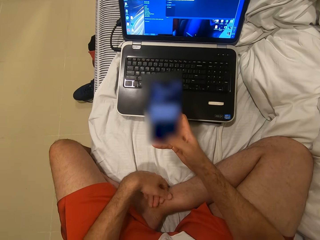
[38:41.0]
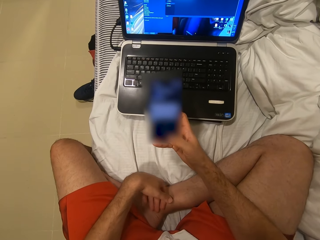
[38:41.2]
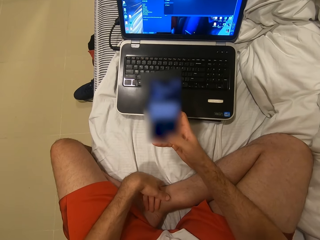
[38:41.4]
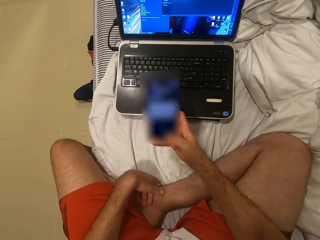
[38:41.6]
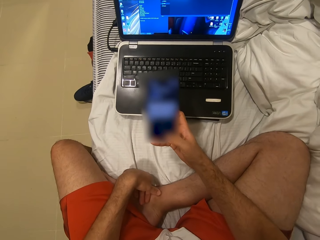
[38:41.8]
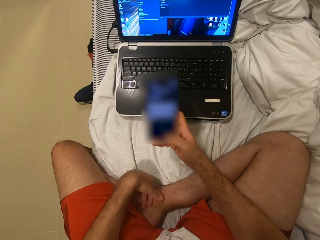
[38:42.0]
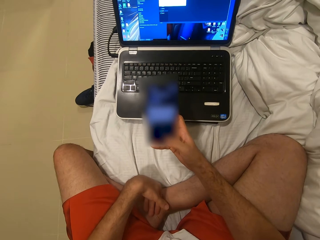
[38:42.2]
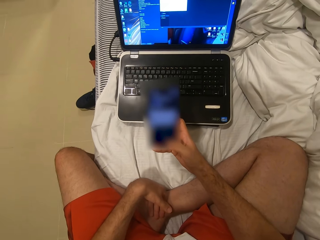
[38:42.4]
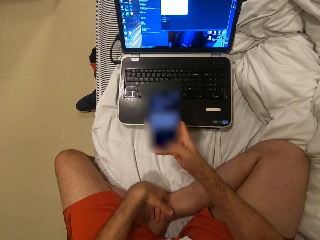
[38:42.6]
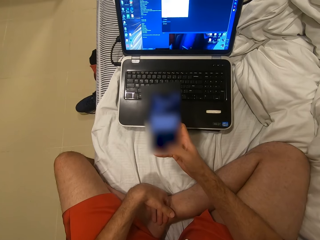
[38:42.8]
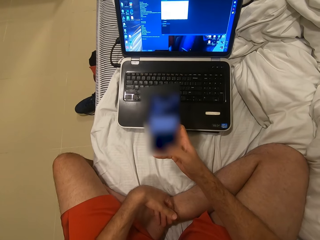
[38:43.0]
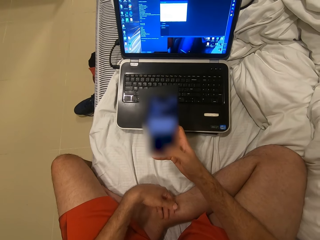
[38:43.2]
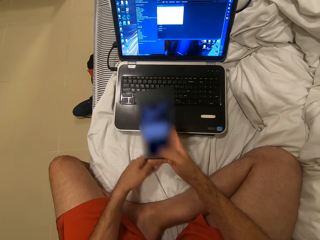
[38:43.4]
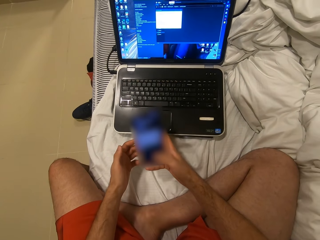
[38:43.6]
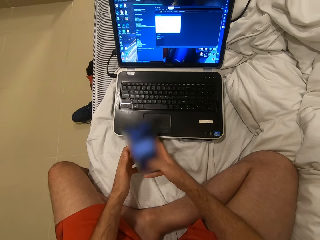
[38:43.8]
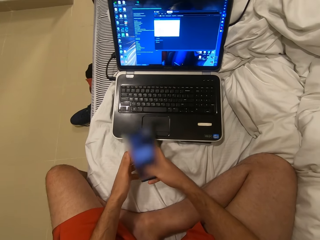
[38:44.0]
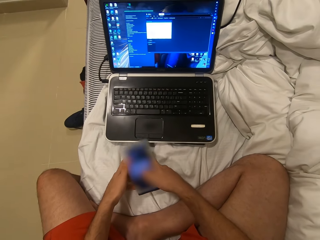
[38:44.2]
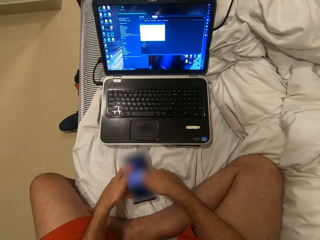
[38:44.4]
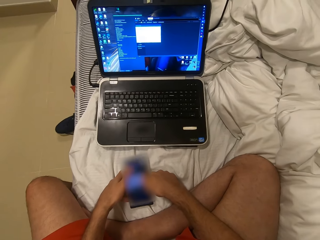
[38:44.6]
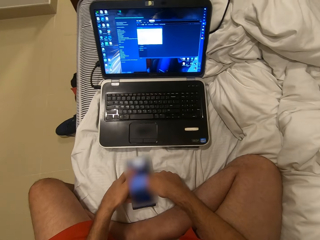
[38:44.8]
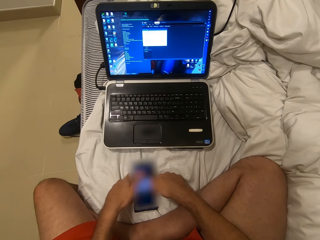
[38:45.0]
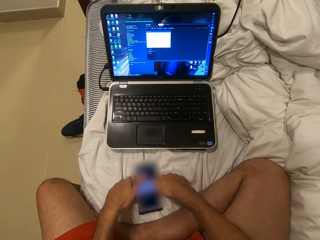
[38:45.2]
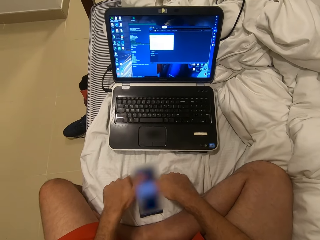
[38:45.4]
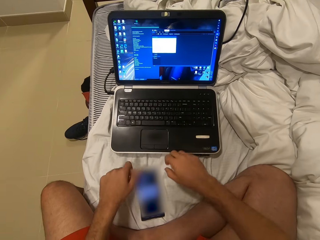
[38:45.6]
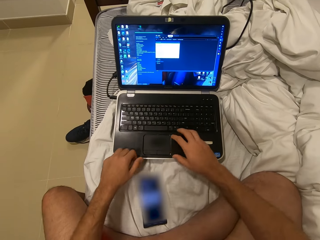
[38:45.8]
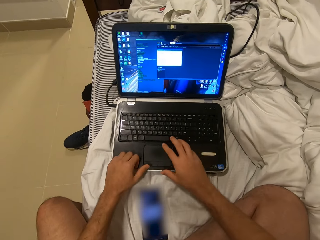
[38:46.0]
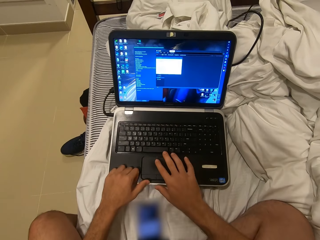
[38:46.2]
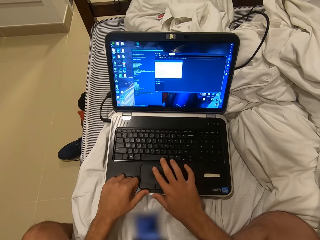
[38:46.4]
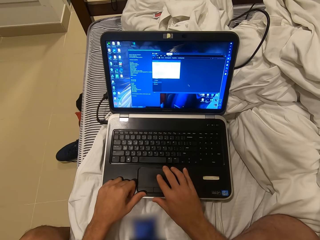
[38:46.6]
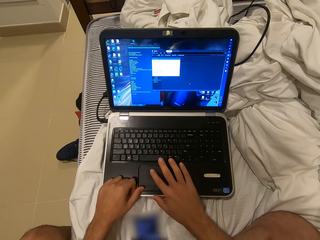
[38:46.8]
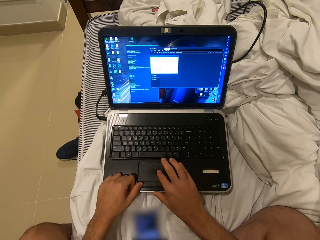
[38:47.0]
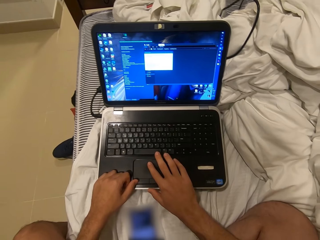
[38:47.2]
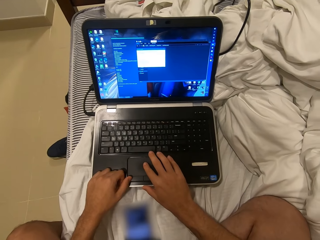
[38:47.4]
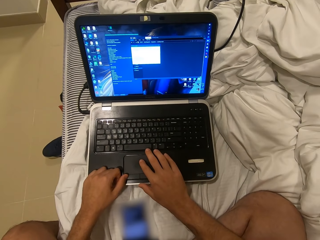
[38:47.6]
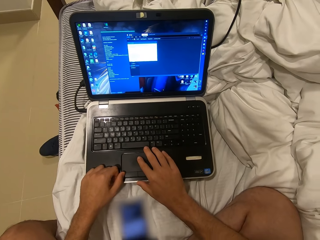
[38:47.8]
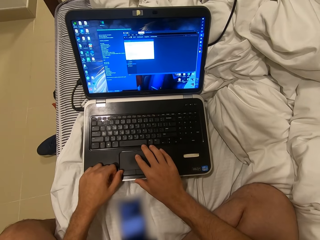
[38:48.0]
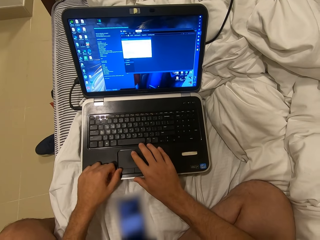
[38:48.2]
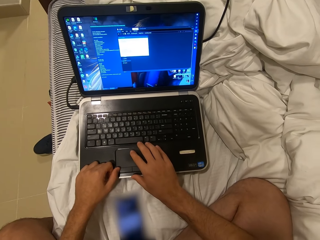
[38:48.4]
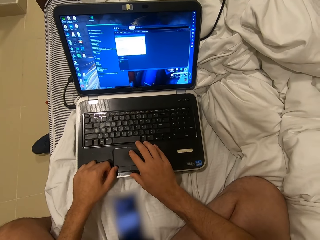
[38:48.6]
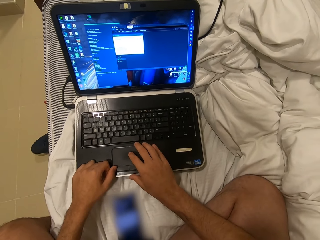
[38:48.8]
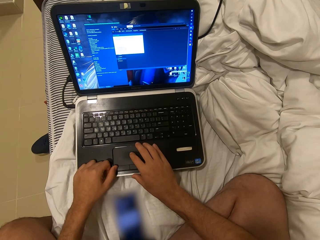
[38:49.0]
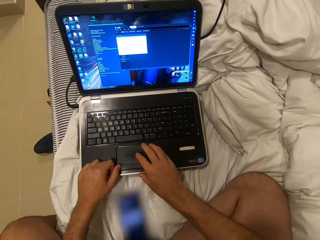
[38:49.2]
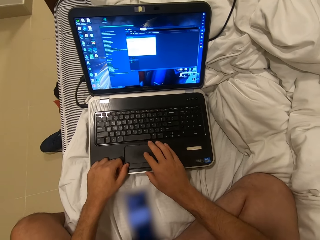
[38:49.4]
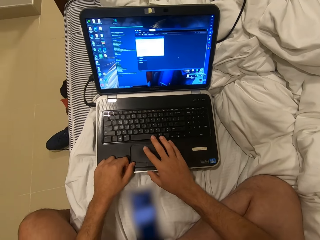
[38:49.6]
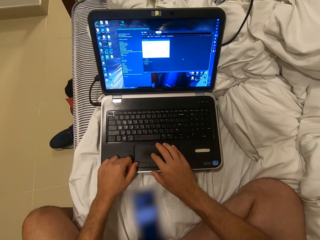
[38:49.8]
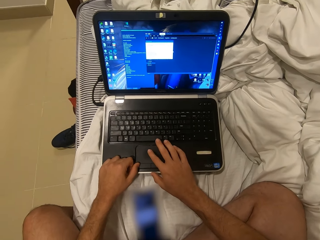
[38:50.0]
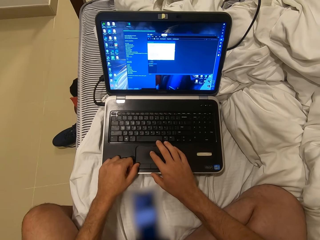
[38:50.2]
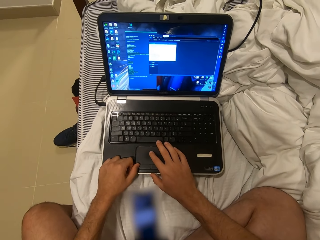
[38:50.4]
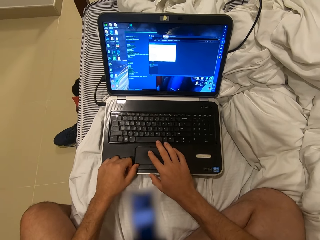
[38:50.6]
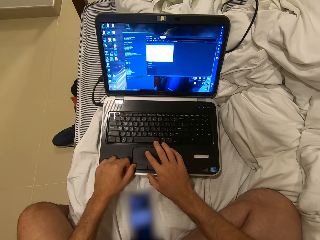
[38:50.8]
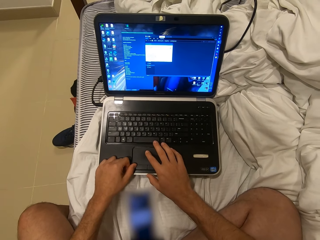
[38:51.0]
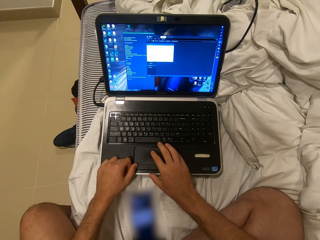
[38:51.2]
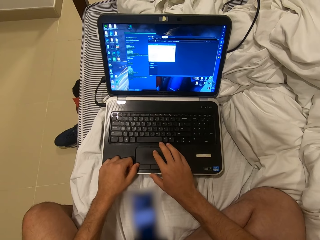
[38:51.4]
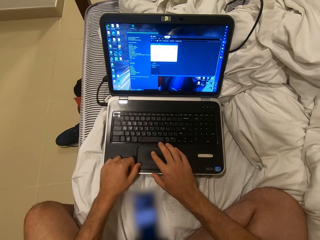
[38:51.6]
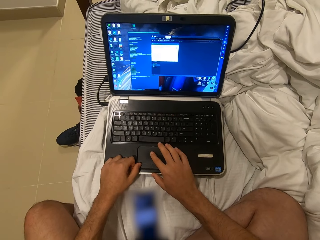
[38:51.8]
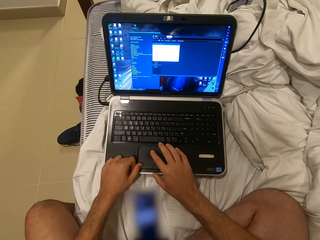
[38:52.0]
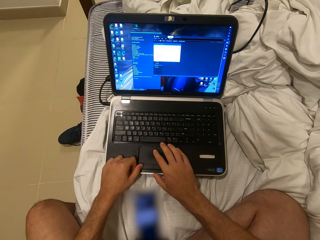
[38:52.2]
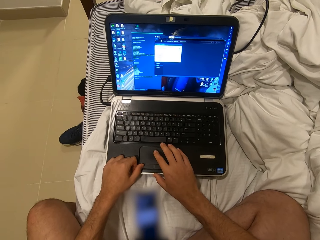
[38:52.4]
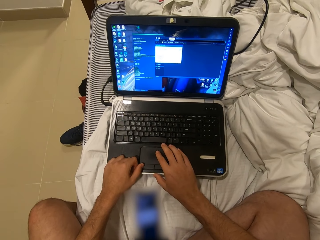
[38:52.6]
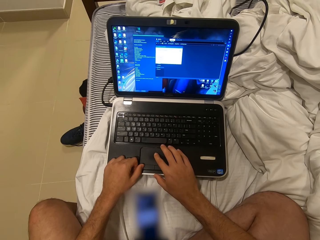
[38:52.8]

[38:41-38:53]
The camera wearer puts a phone on the bed or cloth. They operate a laptop.

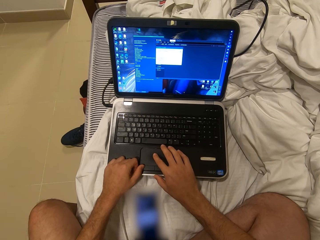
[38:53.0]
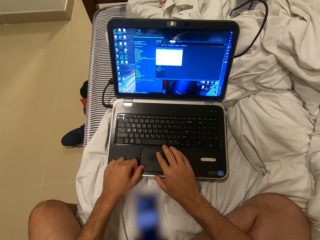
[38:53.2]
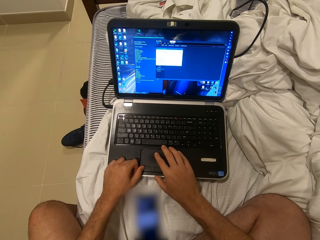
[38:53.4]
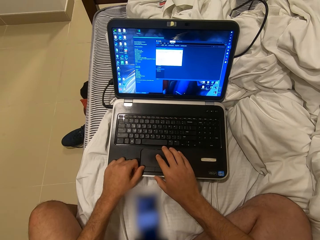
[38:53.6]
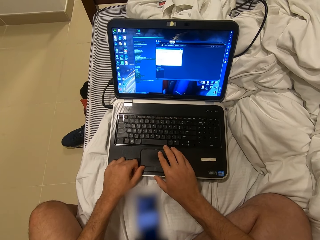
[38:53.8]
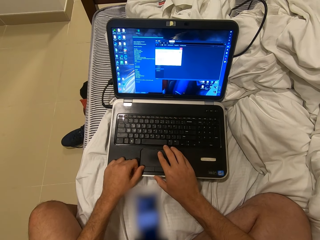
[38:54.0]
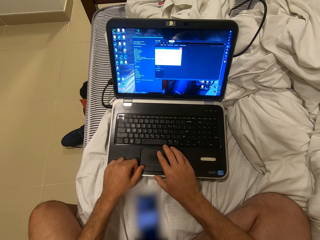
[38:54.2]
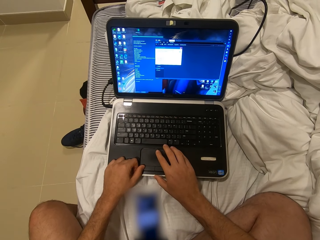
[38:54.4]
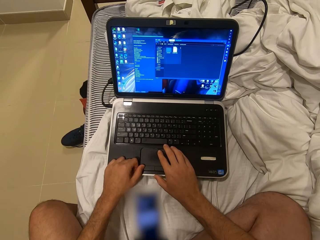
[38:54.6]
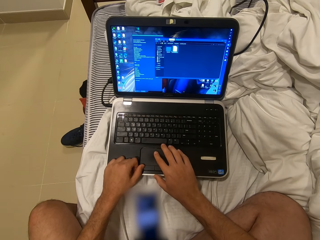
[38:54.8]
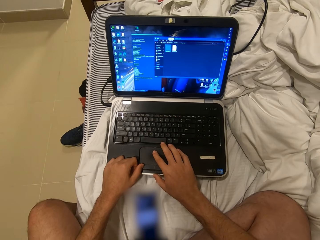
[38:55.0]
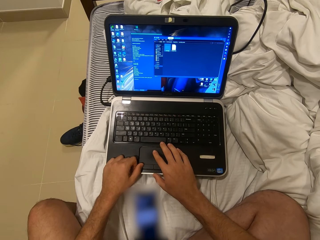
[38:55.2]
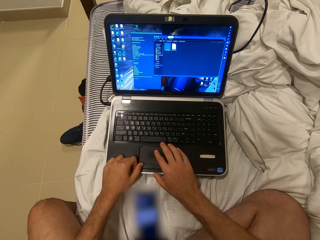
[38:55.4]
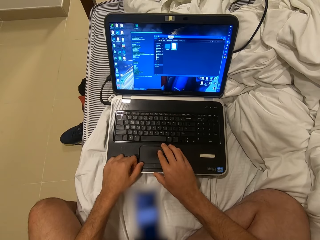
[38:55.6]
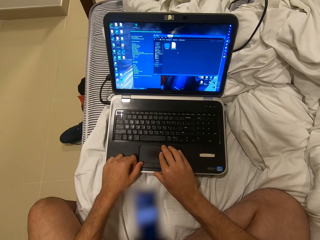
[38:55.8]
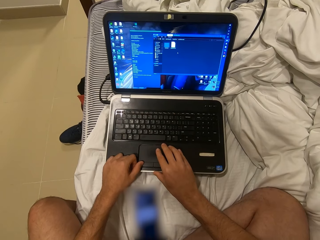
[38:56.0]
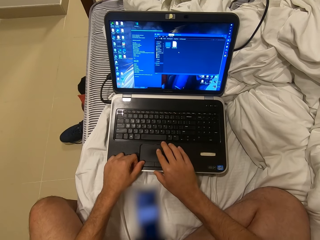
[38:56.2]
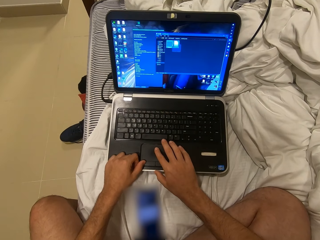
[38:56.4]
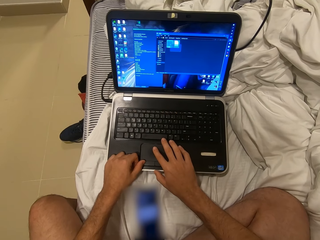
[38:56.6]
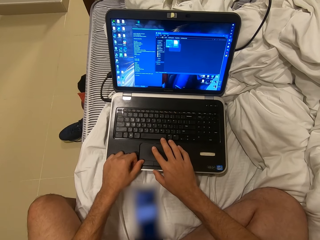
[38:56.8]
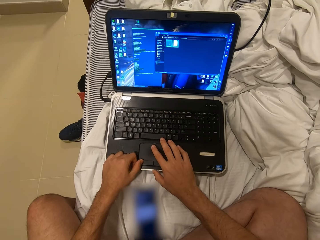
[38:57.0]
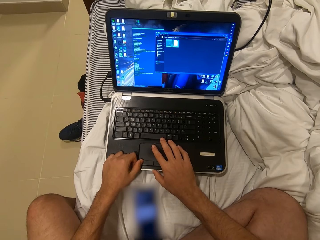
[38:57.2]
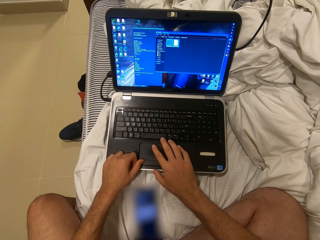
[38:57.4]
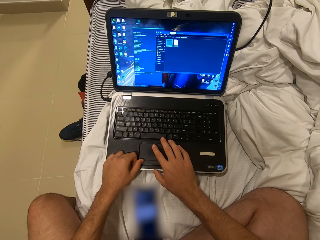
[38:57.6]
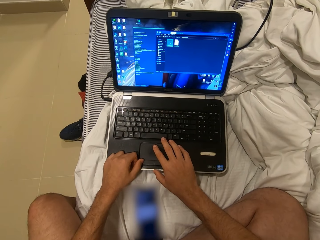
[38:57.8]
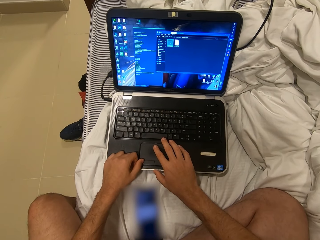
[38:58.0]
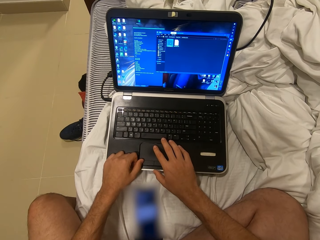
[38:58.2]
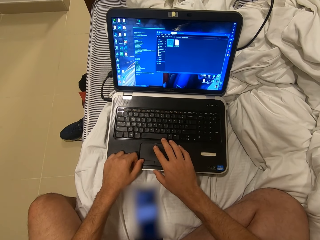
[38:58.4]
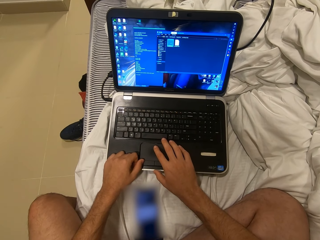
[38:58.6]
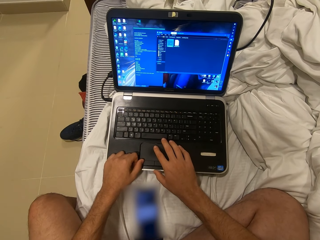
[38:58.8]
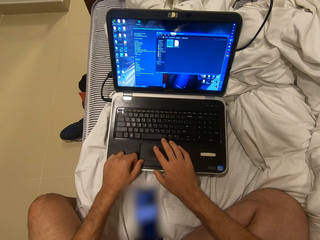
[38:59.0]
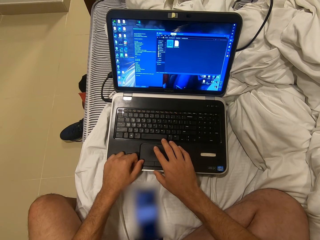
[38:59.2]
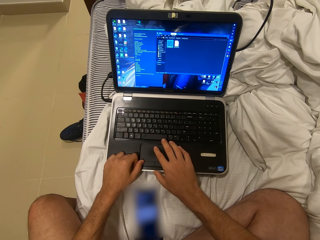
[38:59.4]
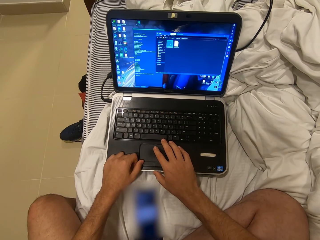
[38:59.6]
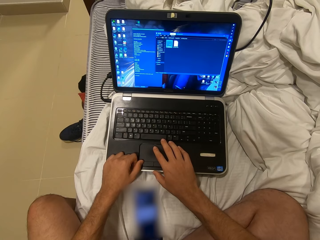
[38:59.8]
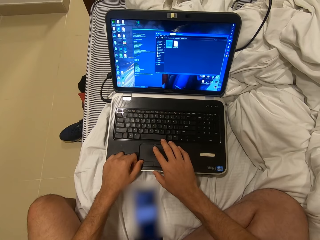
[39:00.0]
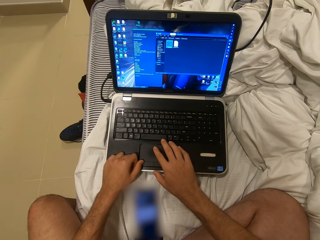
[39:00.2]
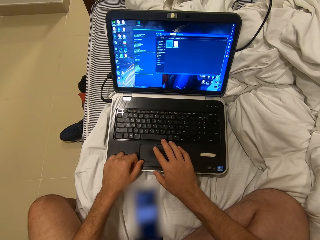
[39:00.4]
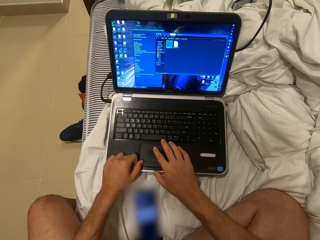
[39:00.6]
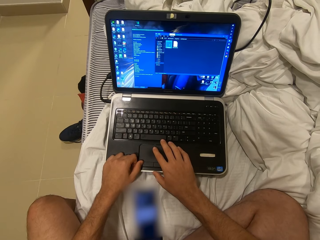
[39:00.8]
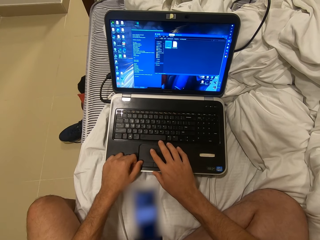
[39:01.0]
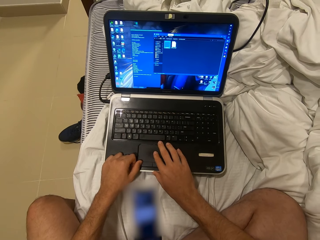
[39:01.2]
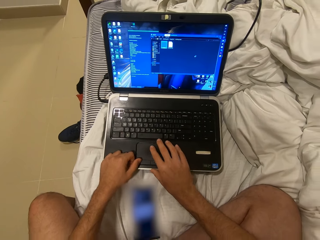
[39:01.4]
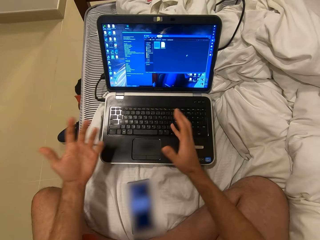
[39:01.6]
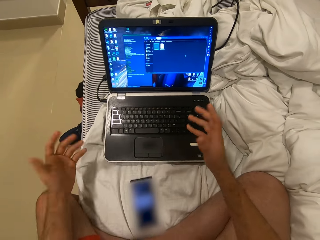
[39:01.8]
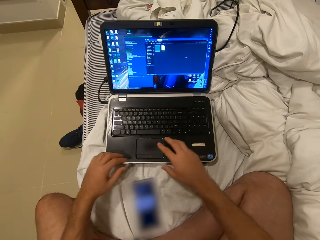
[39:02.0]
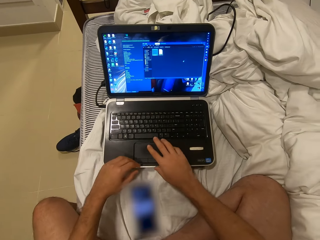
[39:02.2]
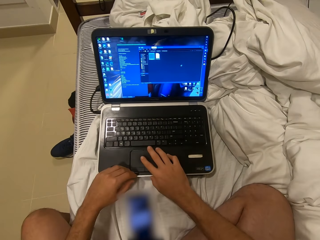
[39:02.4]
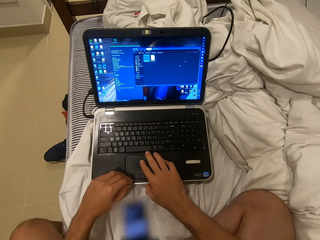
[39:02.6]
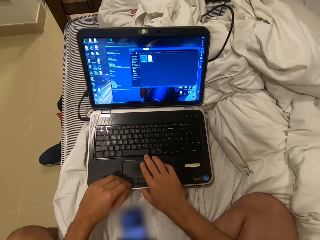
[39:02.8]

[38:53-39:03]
The camera wearer moves both hands. They operate a laptop.
